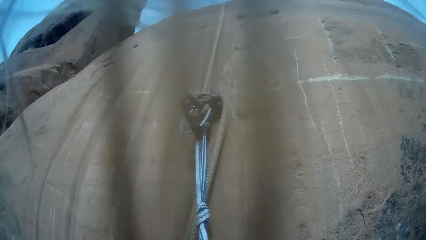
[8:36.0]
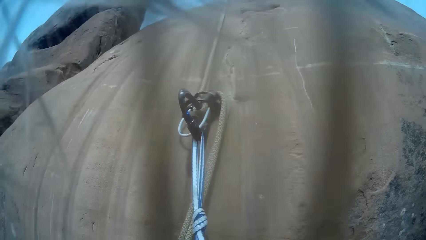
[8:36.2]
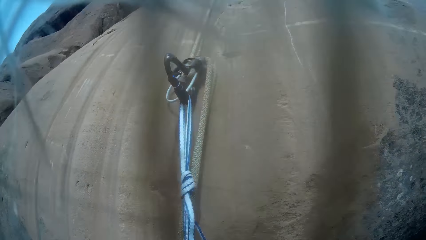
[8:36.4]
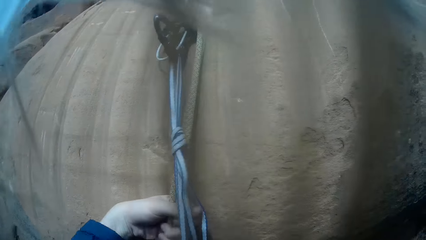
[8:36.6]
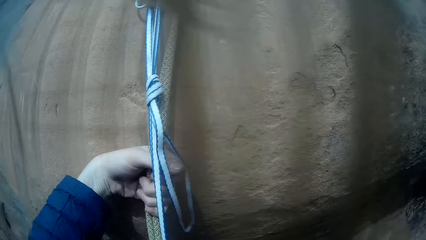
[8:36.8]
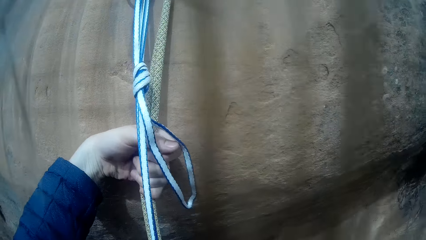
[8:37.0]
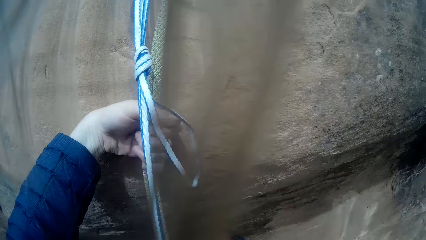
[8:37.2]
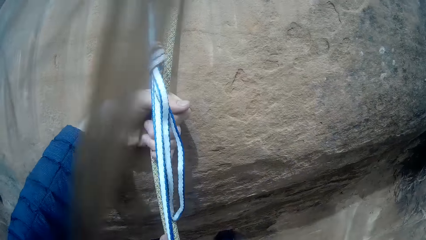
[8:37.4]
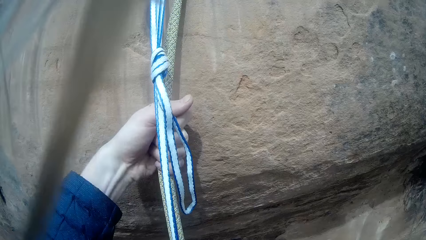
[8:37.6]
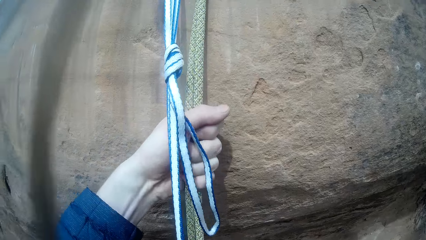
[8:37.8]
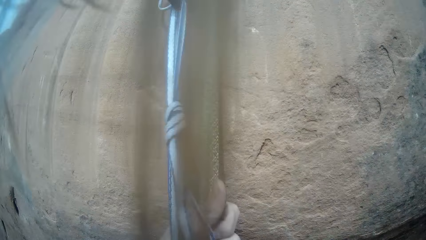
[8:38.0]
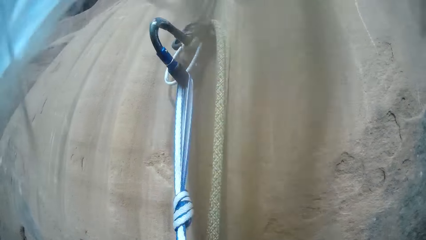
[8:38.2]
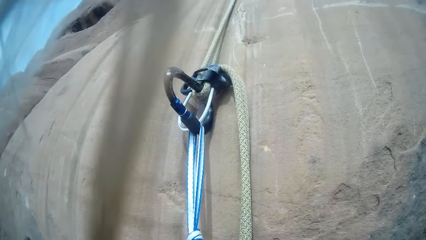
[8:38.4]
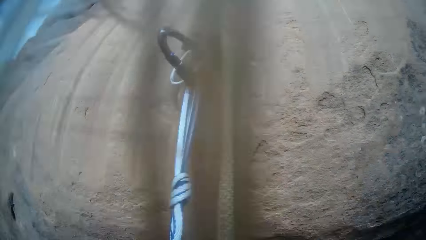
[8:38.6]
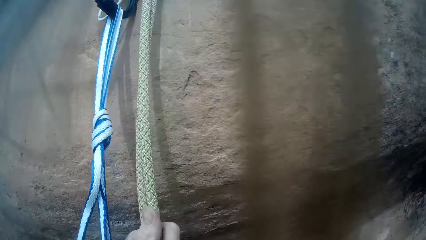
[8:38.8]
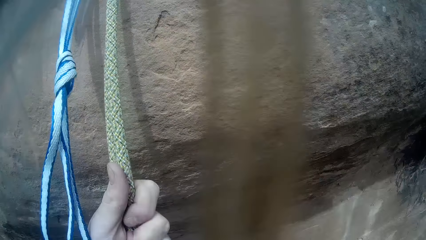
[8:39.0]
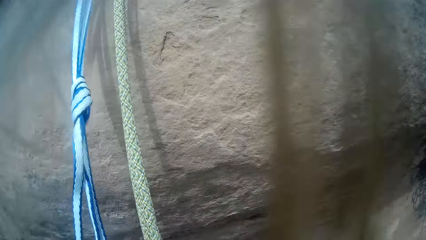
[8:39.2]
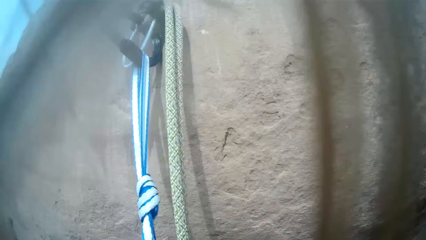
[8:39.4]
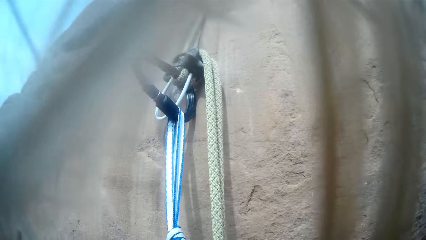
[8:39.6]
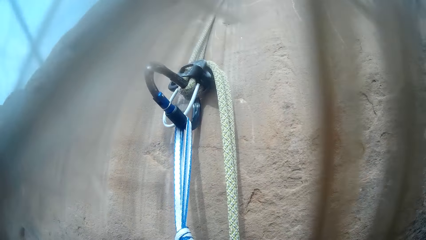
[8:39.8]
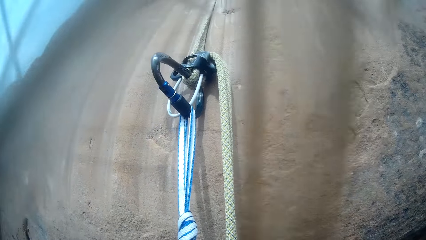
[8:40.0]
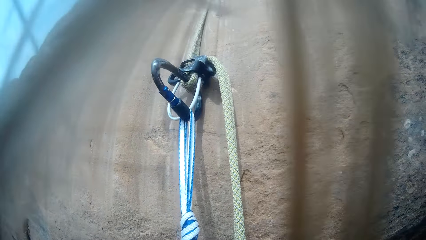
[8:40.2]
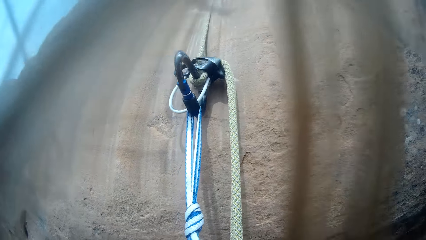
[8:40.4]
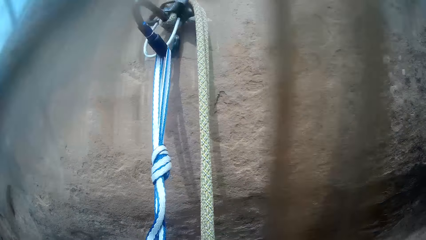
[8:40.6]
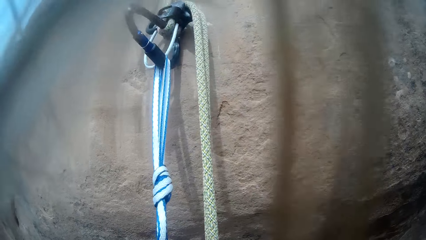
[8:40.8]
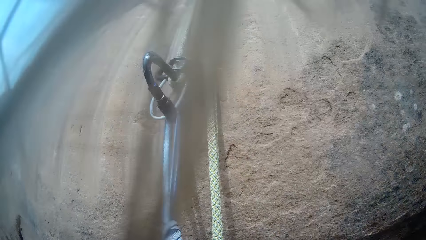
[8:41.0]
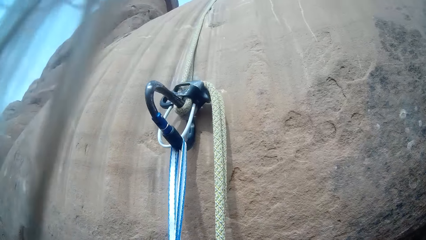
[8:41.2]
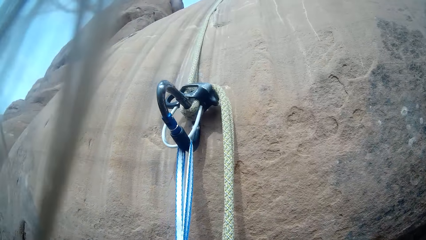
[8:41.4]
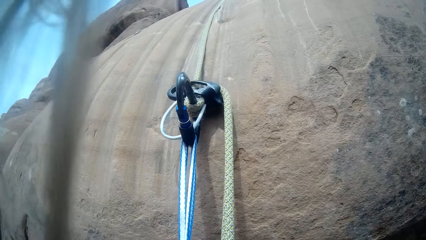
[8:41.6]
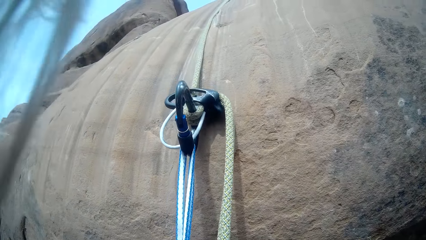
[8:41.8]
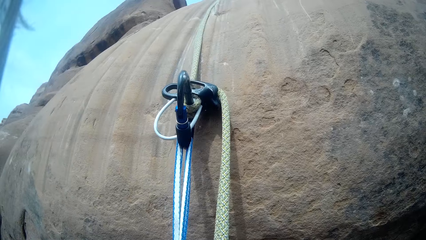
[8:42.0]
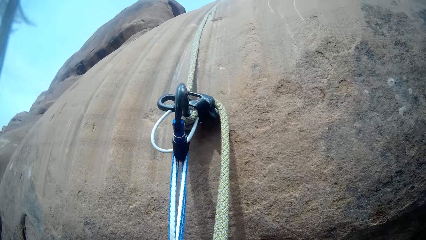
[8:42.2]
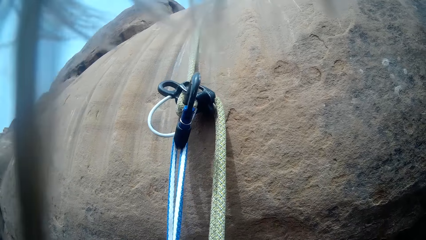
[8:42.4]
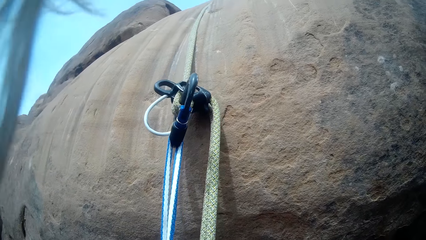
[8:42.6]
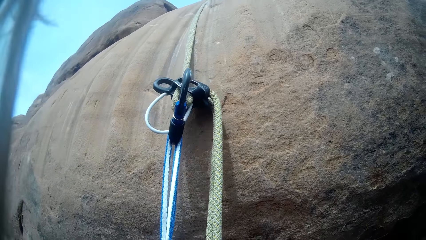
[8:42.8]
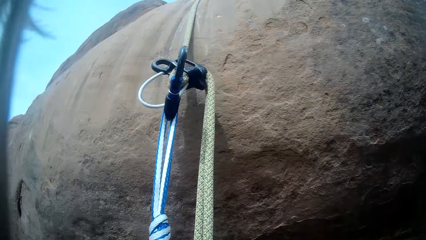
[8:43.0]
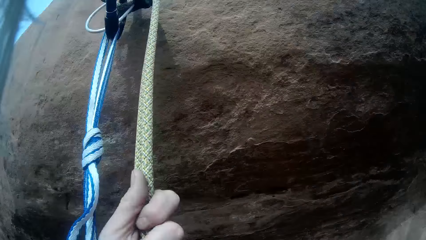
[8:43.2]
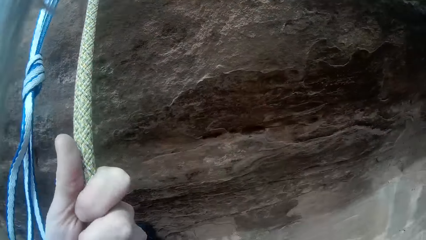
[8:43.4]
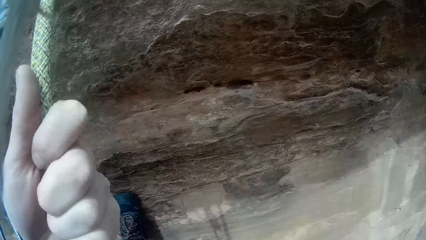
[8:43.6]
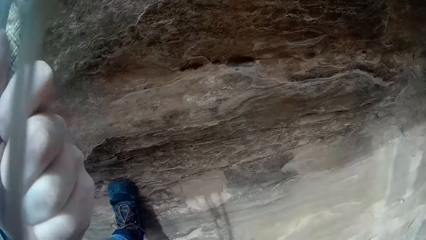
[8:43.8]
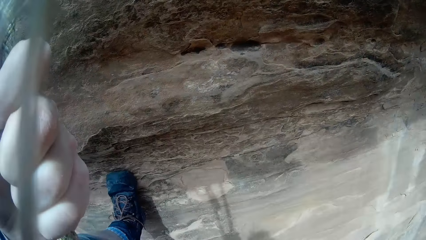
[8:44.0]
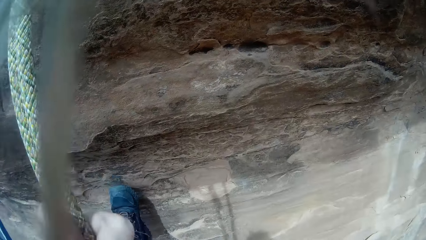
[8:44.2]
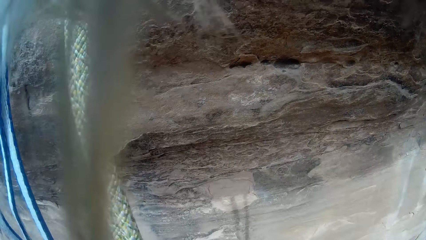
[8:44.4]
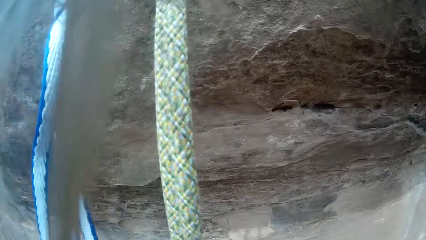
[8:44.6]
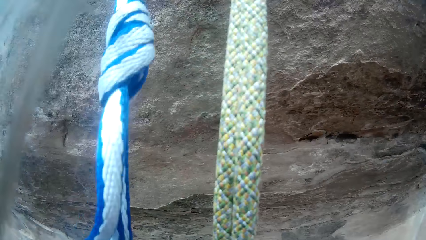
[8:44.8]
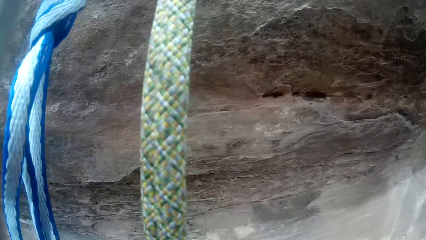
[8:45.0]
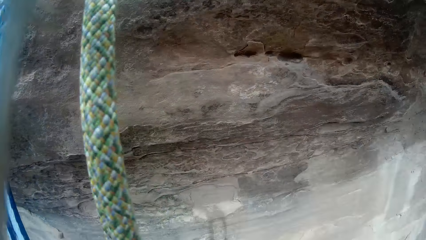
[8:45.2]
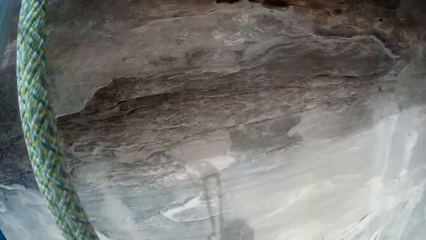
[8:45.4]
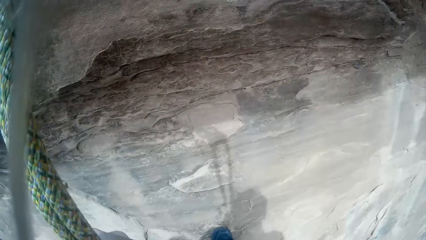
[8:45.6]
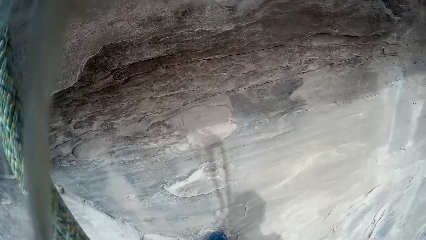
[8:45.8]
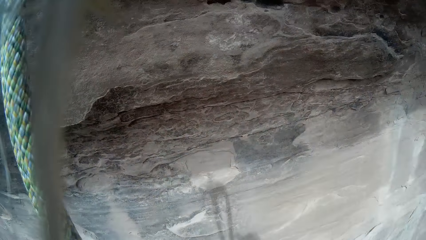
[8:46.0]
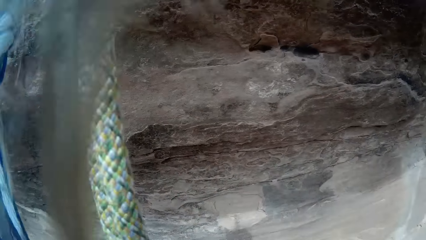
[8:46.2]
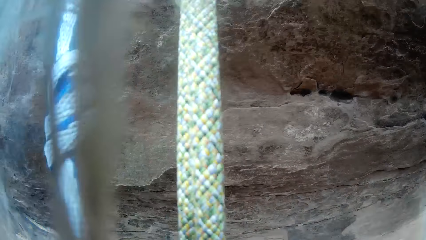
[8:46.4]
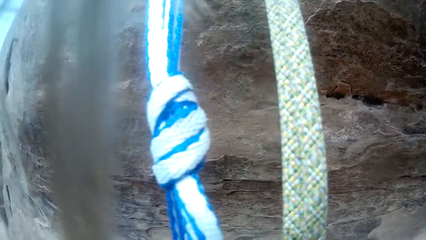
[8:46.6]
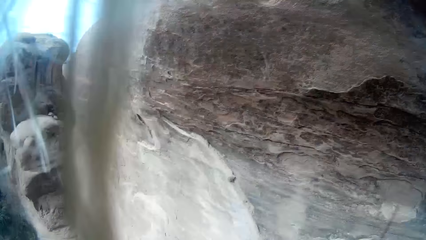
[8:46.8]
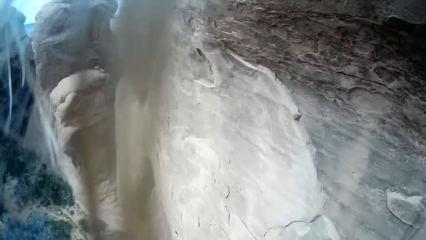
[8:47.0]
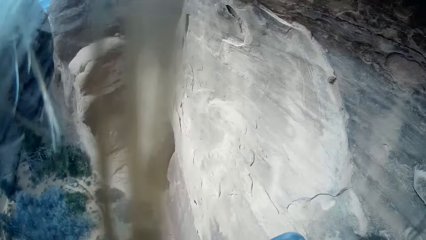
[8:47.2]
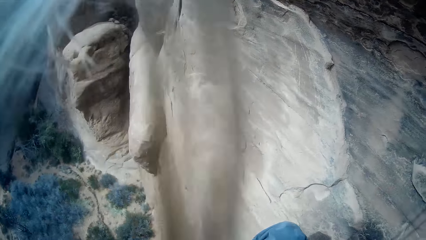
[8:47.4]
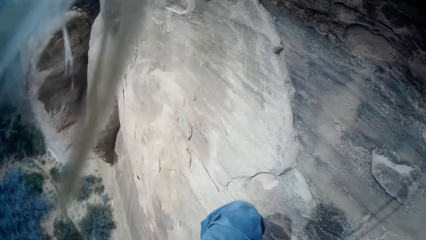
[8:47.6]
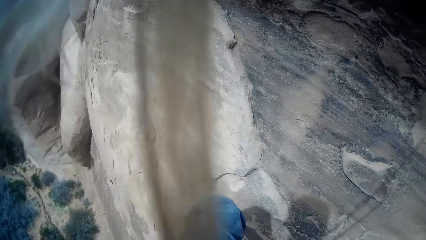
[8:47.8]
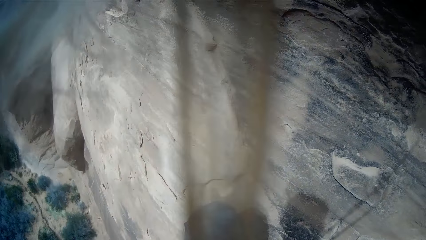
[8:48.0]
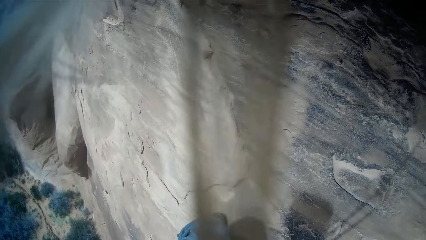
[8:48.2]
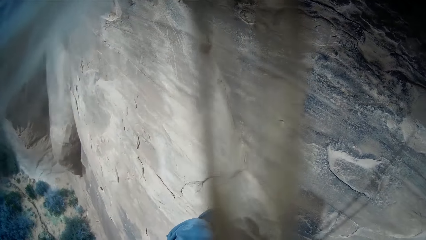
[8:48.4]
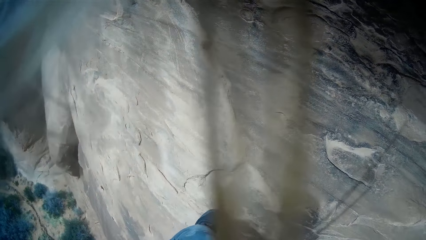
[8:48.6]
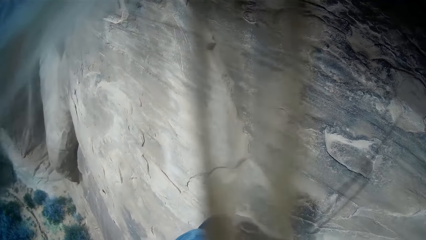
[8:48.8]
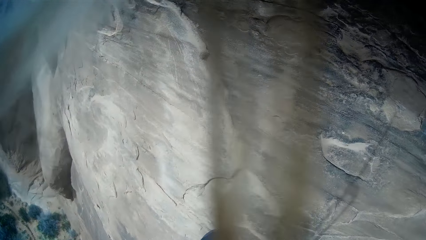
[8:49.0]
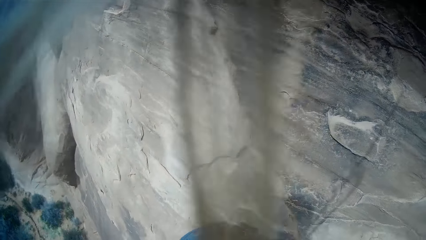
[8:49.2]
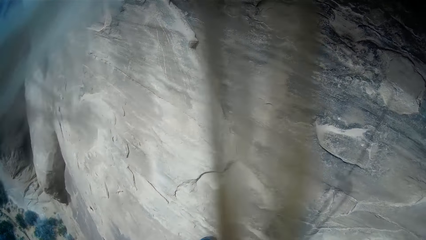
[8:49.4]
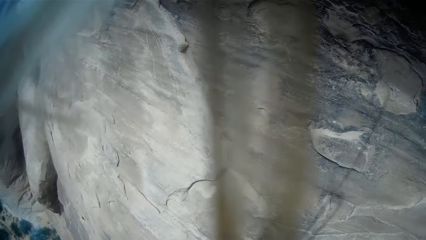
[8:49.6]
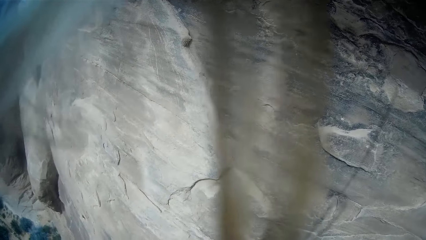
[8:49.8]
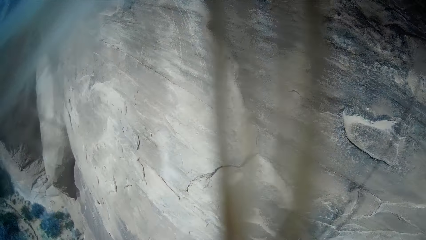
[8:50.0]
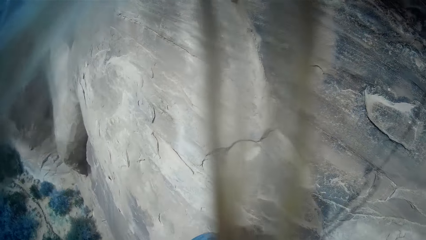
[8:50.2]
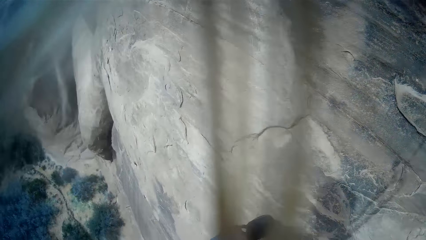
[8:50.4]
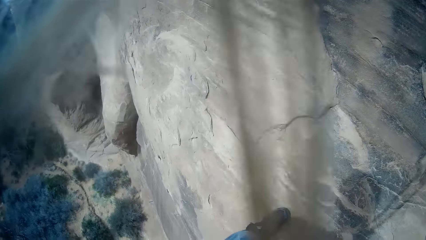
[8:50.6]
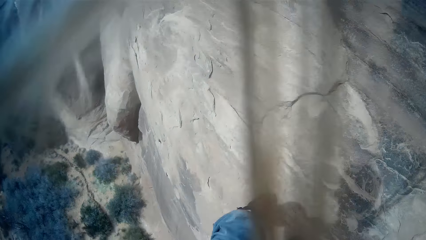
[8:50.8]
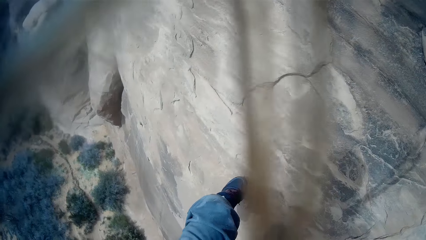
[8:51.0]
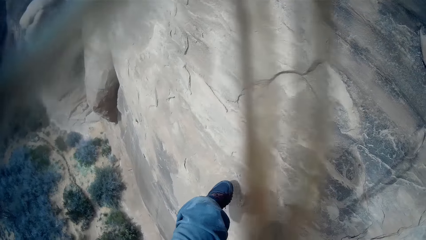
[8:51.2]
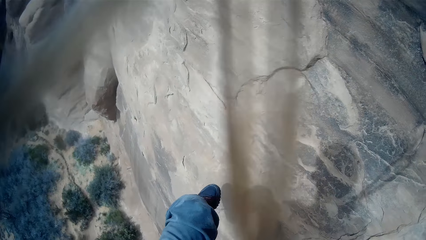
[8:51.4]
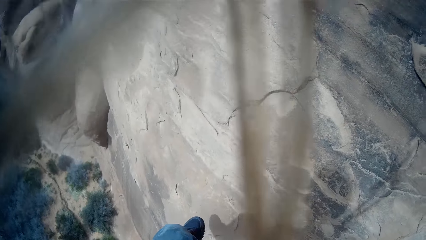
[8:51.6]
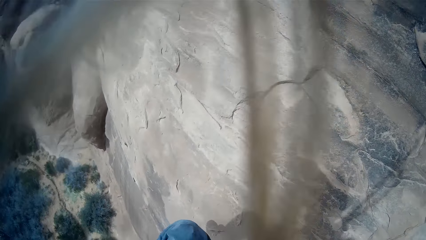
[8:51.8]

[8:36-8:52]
The camera wearer gets down the mountain. They look around the mountain range.
